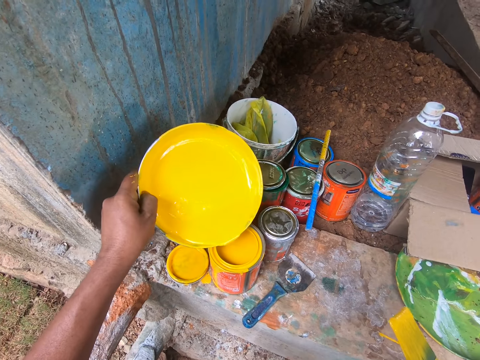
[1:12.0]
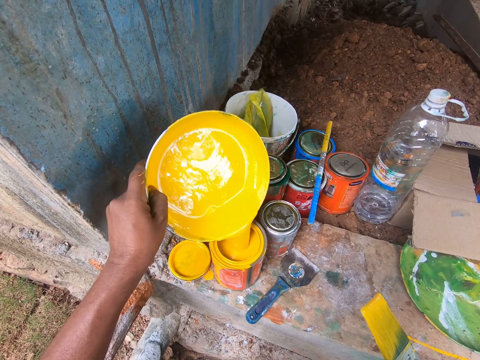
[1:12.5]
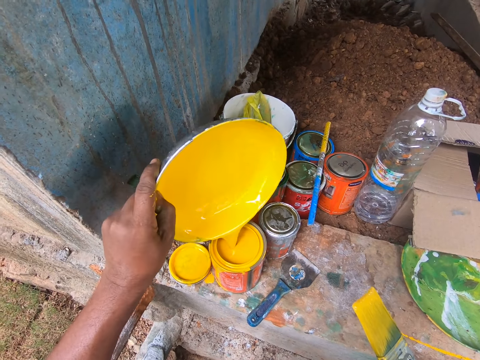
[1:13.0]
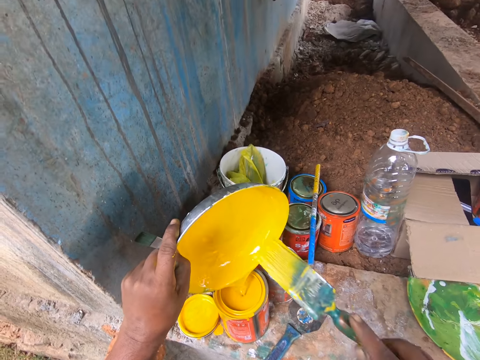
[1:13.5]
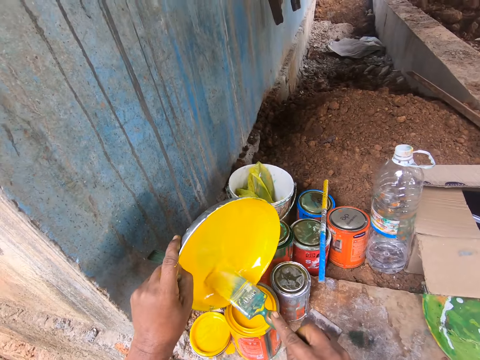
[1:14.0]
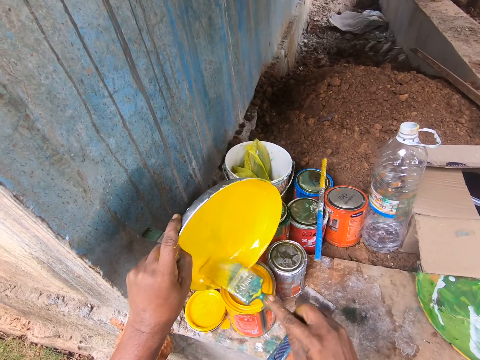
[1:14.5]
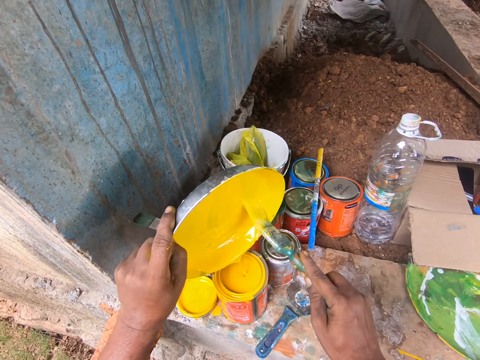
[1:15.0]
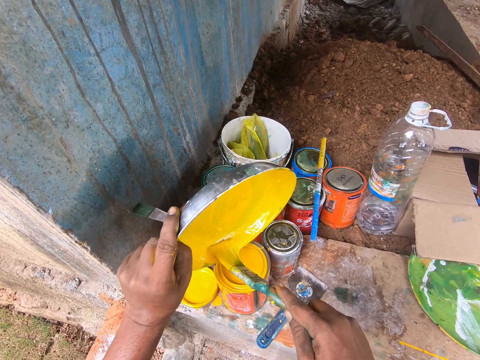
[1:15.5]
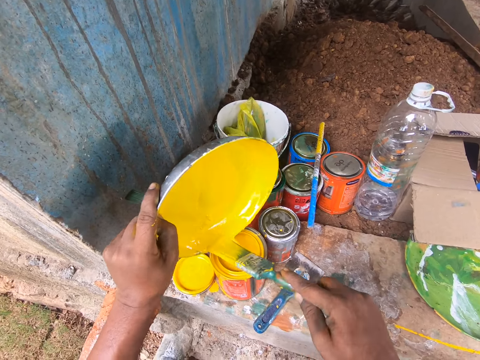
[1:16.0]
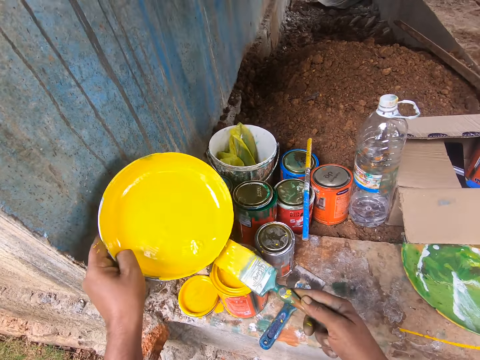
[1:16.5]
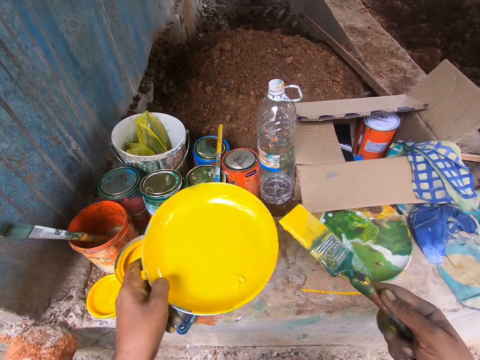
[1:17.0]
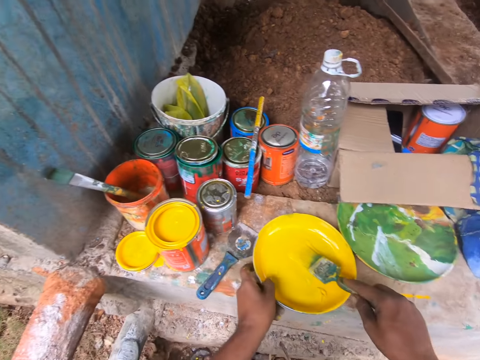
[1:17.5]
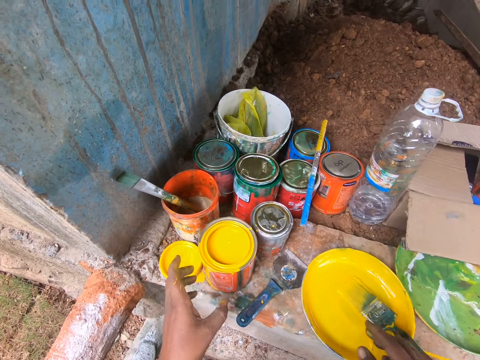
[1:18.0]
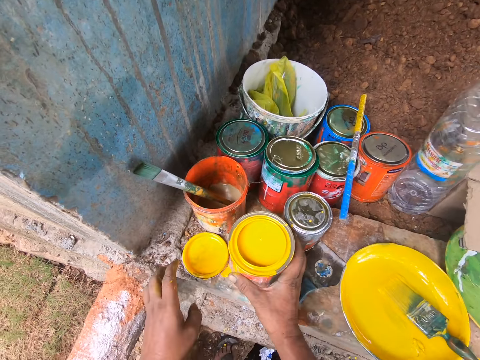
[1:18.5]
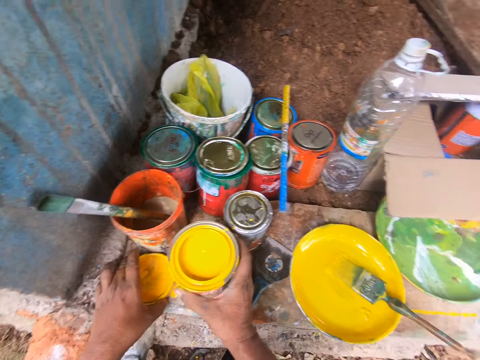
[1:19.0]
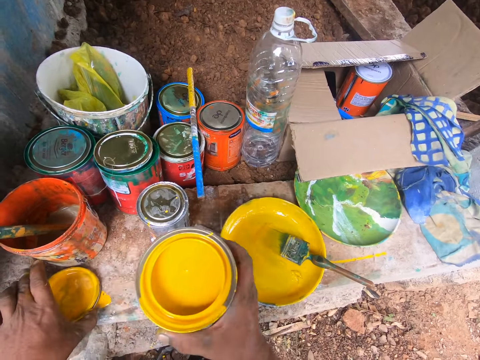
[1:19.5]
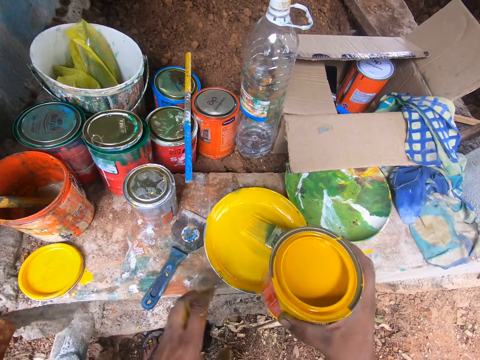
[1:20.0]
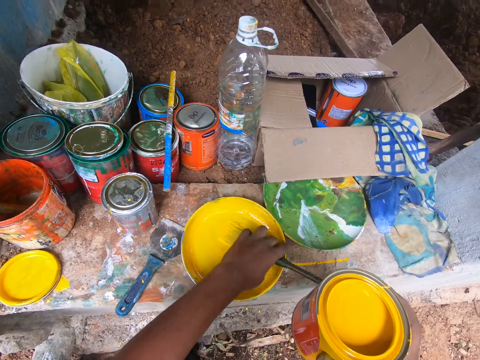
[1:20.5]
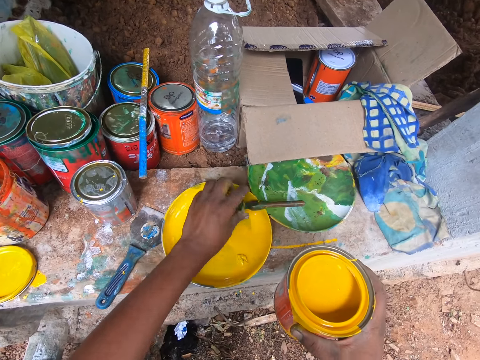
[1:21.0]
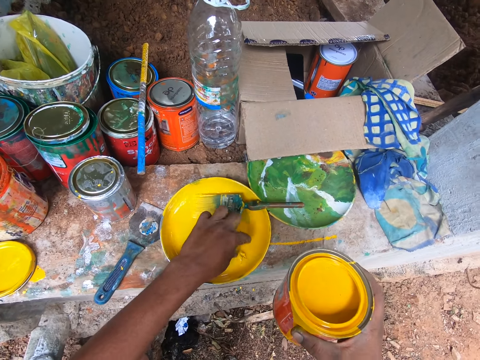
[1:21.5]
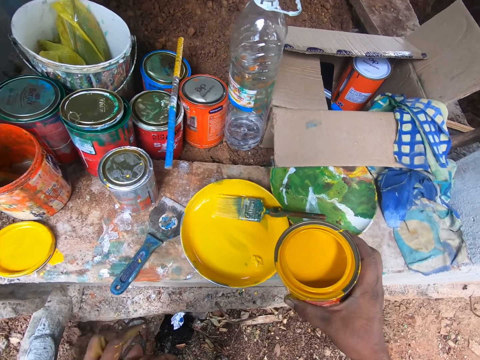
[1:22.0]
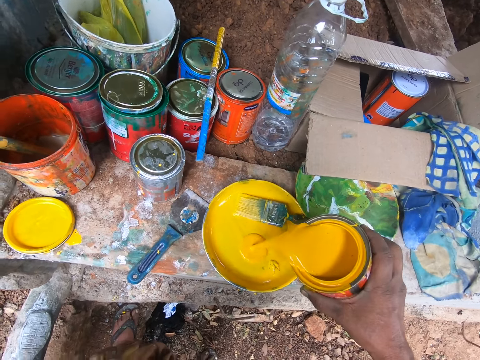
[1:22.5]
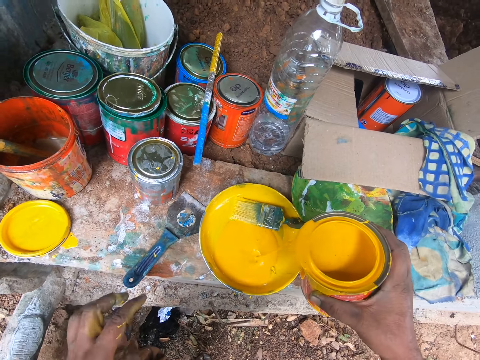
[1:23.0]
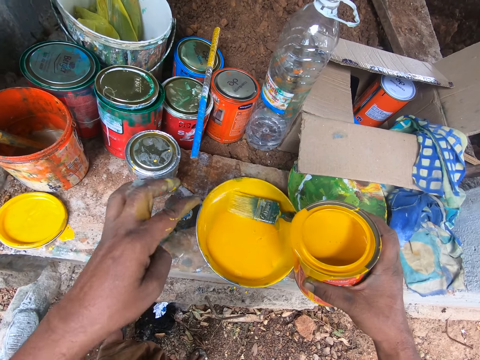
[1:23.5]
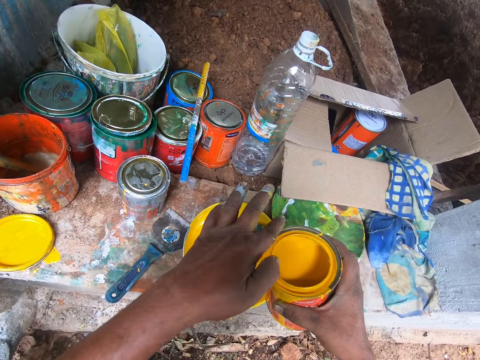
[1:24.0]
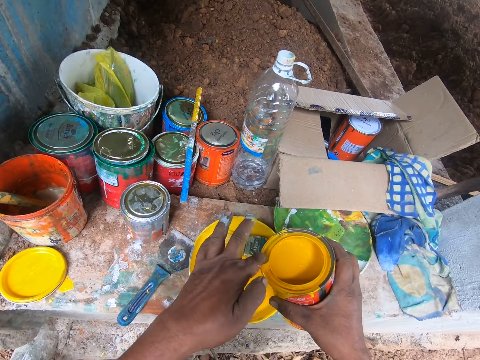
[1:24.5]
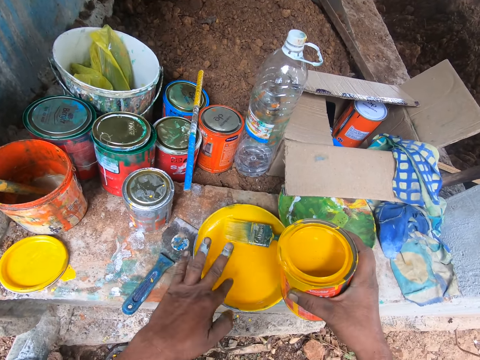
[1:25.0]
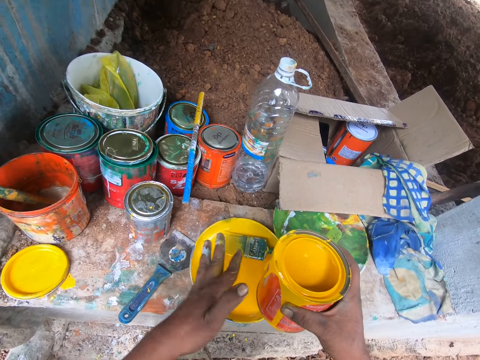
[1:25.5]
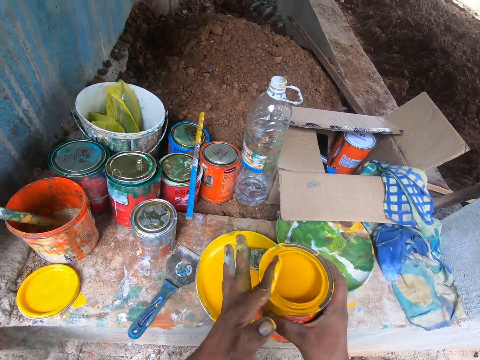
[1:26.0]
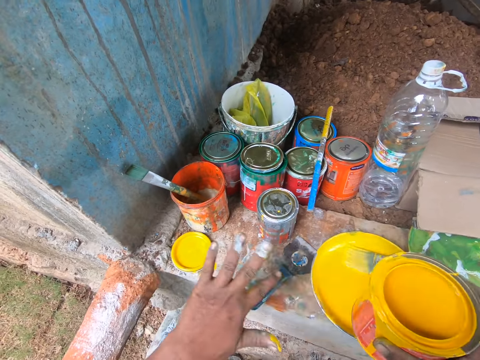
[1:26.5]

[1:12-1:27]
The camera wearer pours paint from the paint bowl or paint plate into the can of paint with his left hand. He uses the paint brush in his right hand on the paint bowl. He removes paint from the paint plate with the brush. He drops the paint bowl on the wall. He drops the paint brush in the paint bowl. He holds the paint can with his right hand. He lifts the paint can from the wall. He adjusts the paint brush with his left hand on the paint plate. He pours paint from the can of paint into the paint bowl with his right hand. He cleans paint on the can of paint with his left finger. He reduces paint from the paint can.

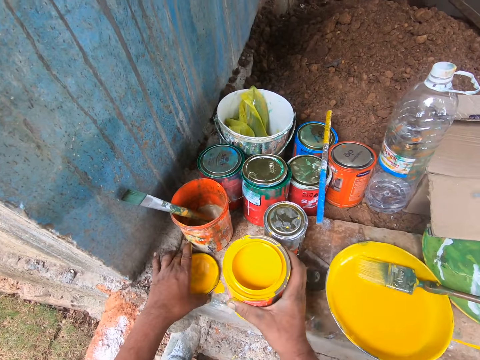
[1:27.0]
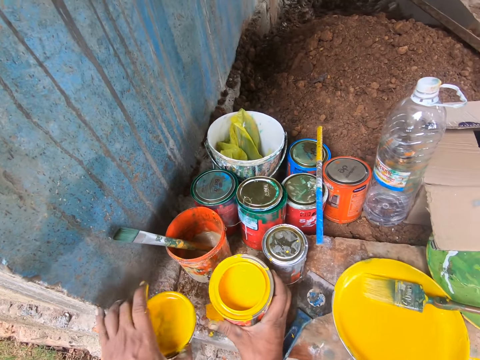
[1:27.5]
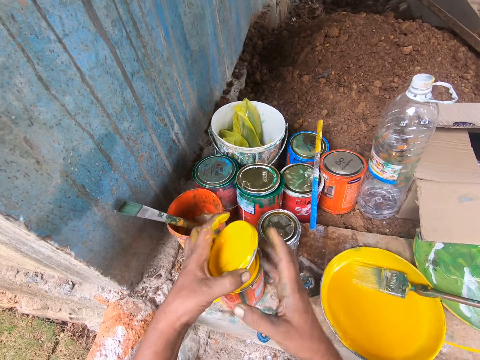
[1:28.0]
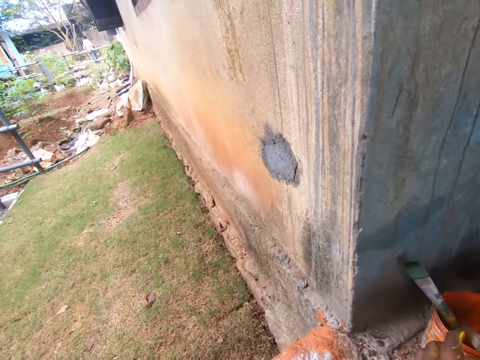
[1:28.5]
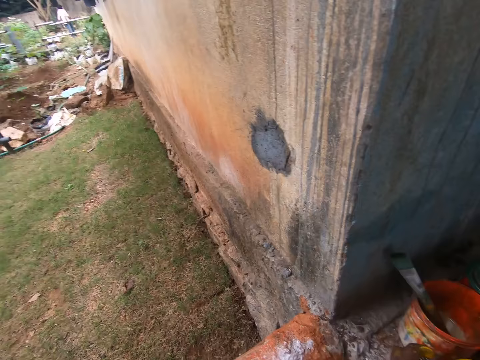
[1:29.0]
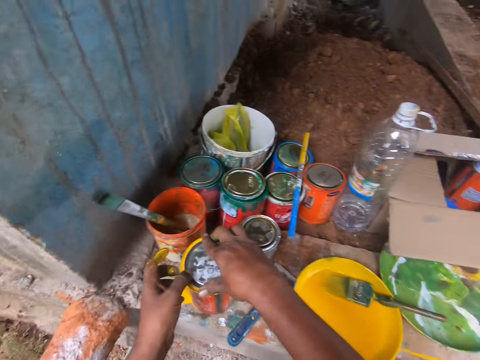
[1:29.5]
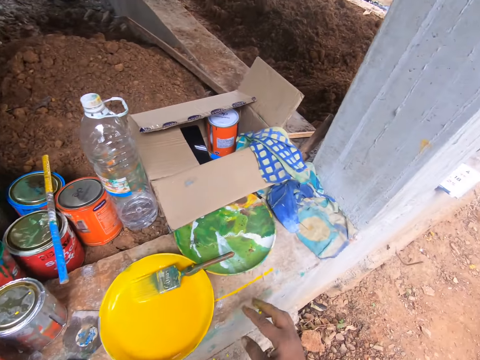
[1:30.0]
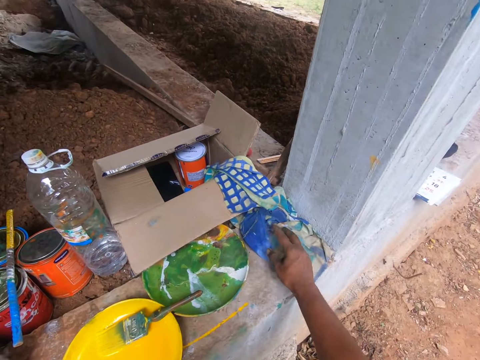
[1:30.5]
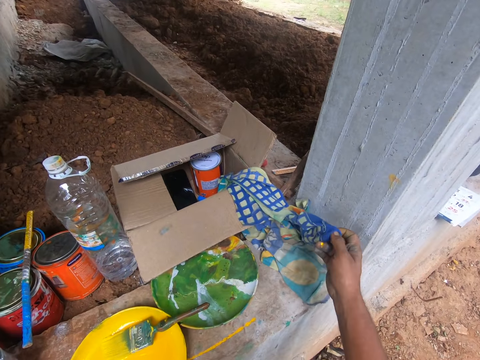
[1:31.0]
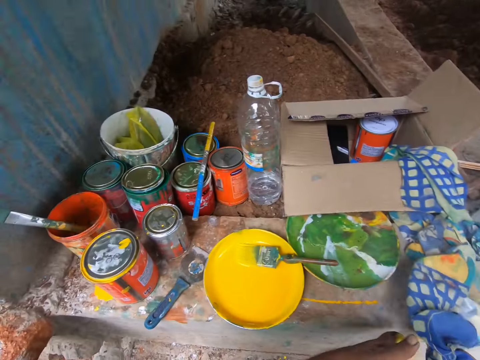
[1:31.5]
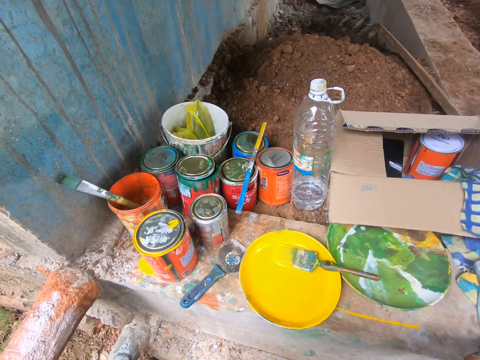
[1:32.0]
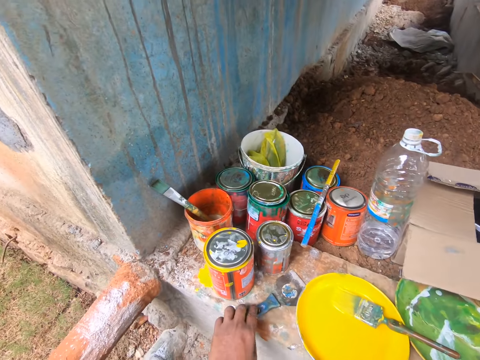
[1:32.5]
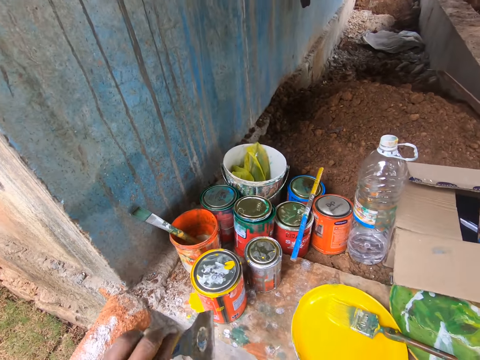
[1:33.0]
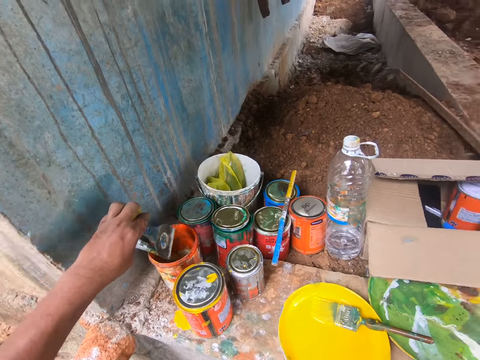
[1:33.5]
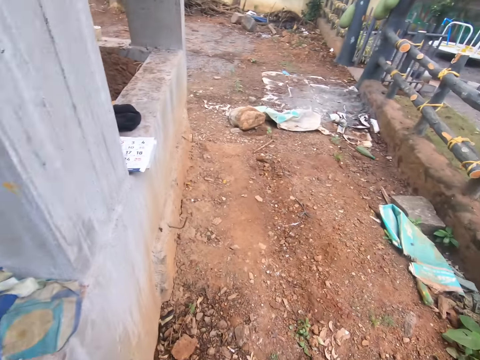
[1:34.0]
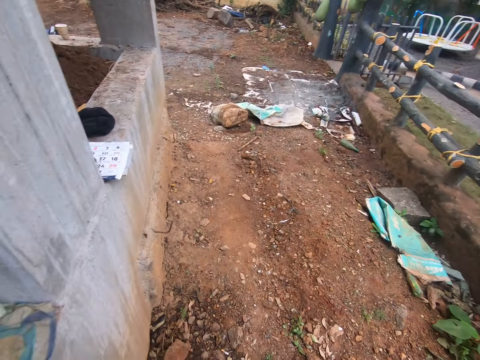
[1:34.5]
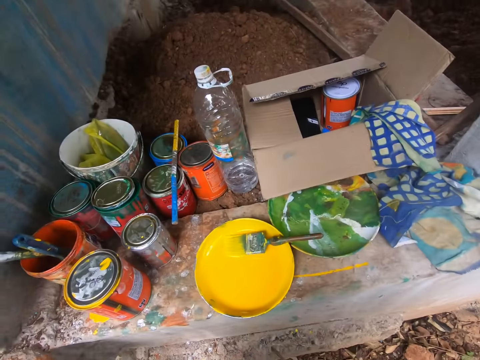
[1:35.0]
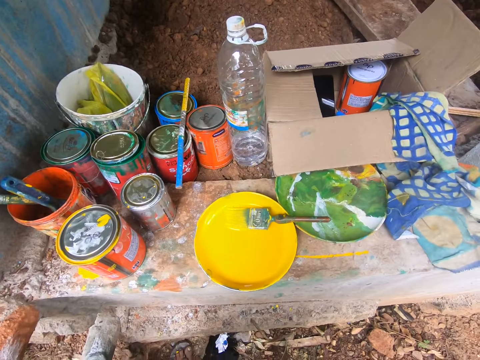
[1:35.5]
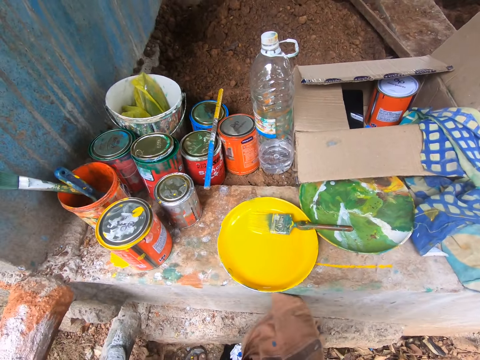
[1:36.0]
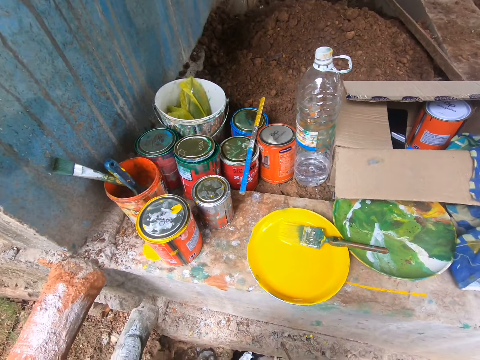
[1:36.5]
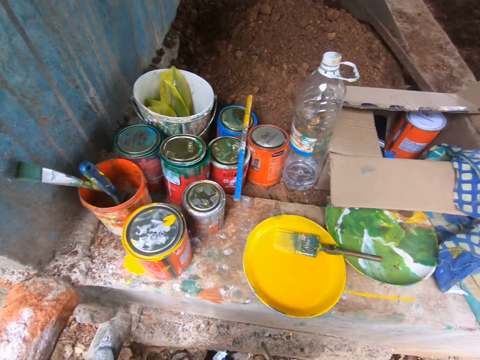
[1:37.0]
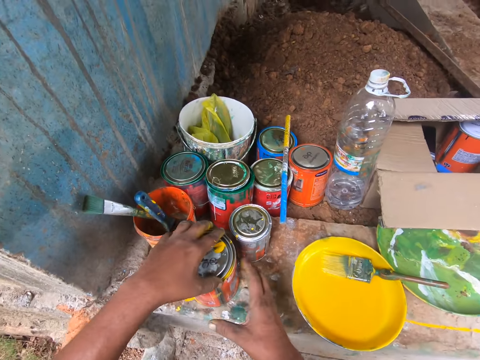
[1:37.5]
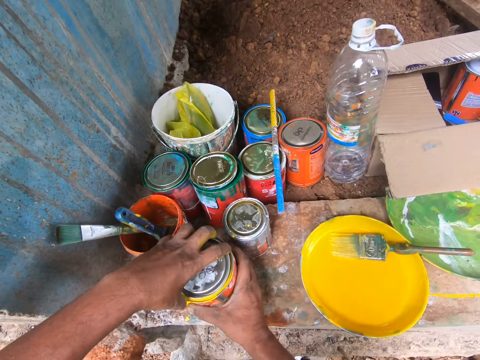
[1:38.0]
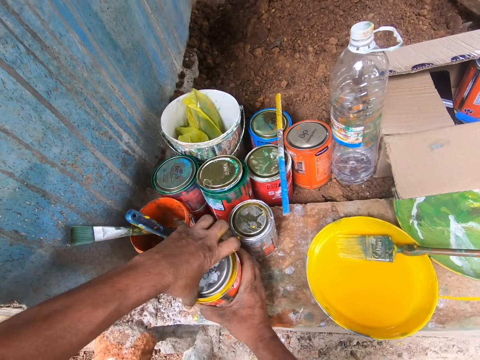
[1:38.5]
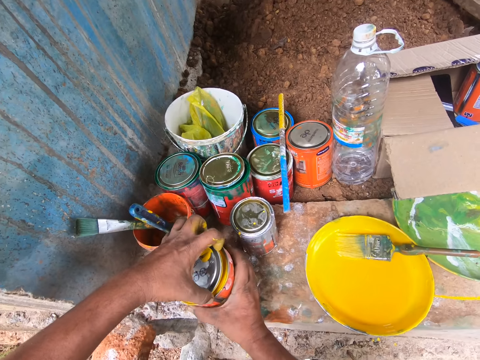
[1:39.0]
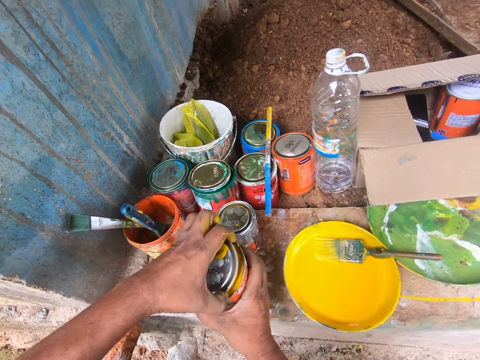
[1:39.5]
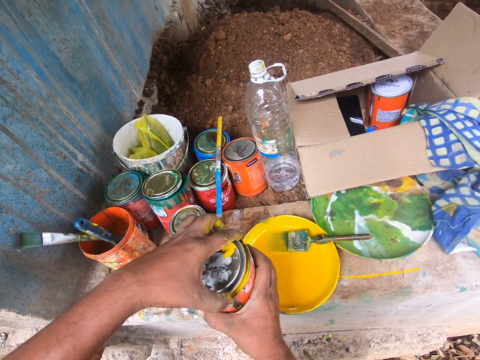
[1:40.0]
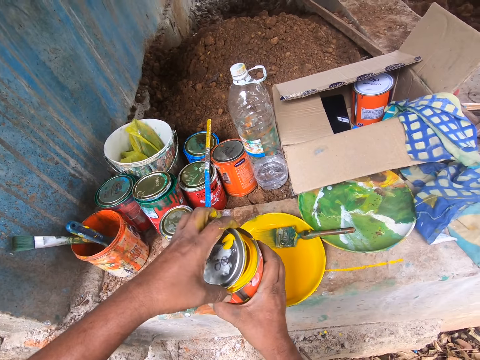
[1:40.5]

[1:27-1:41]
The camera wearer picks up the cover with his left hand from the wall. He places the paint can on the wall. He passes the cover to his right hand. He looks to the left. He covers the paint can with the cover. He turns to the right. He picks up a rag with his right hand. He holds the piece of cloth. He picks up the scraper with his left hand from the wall. He drops the scraper inside a container. He turns to the right. He stares at the paint plate. He opens the can of paint with both hands. He lifts the paint can from the wall.
